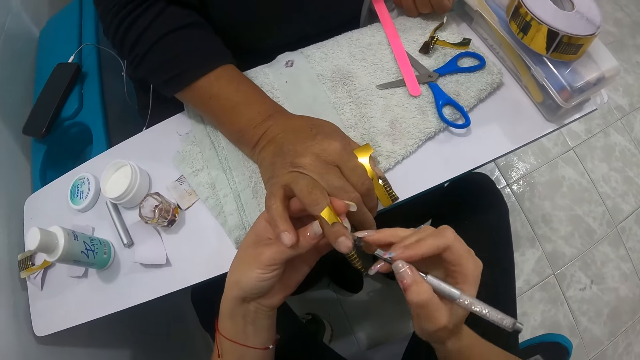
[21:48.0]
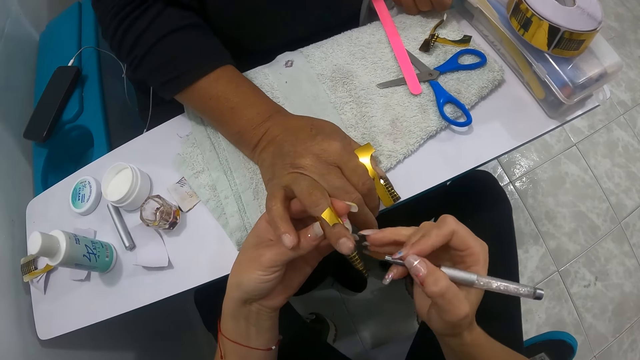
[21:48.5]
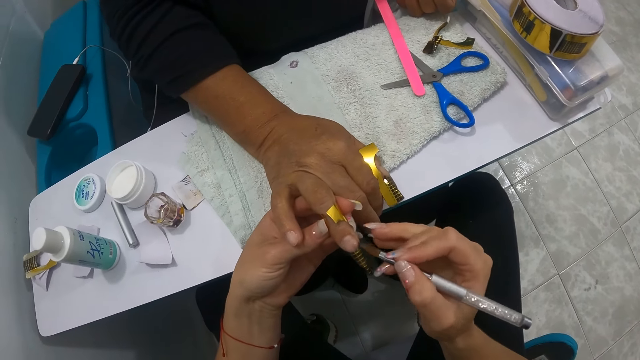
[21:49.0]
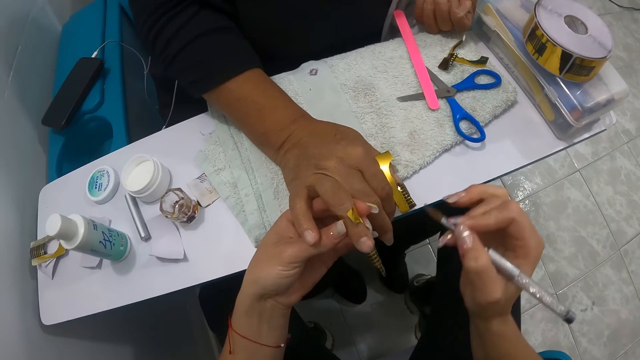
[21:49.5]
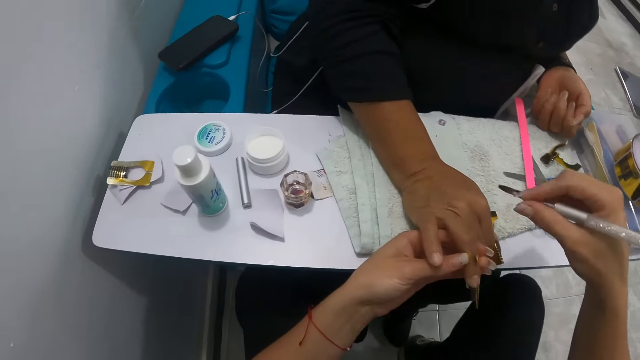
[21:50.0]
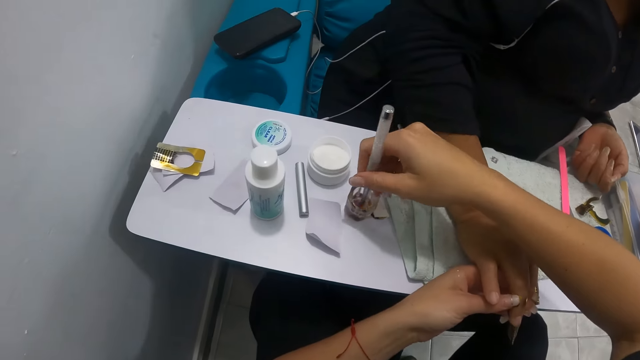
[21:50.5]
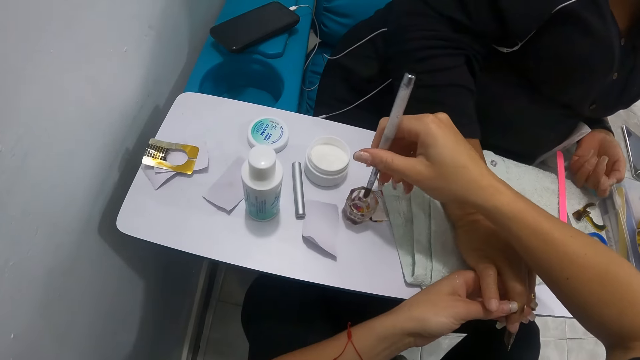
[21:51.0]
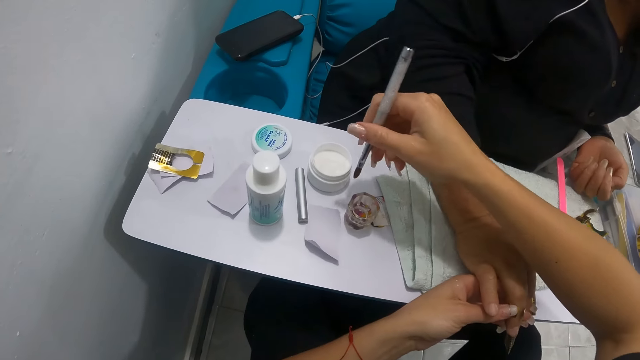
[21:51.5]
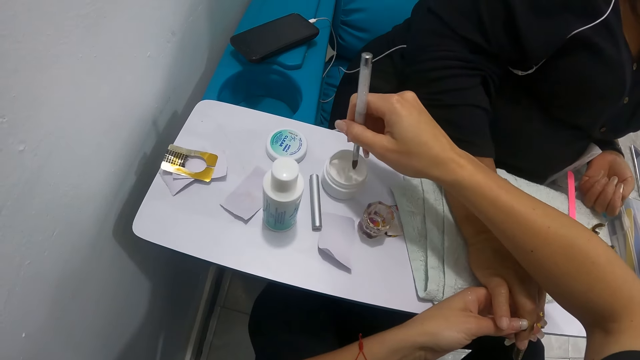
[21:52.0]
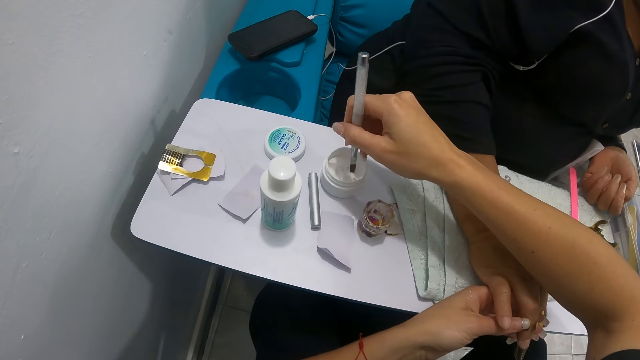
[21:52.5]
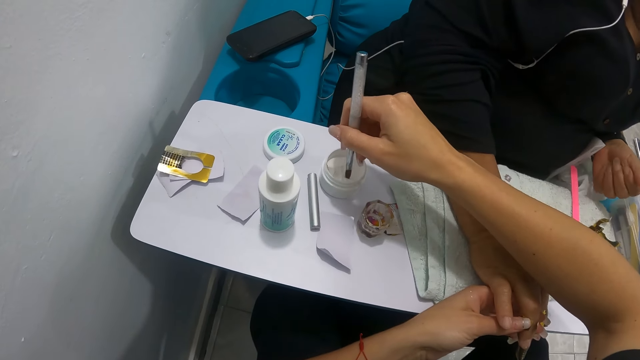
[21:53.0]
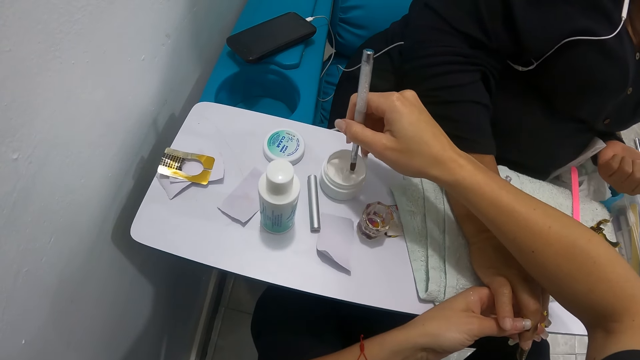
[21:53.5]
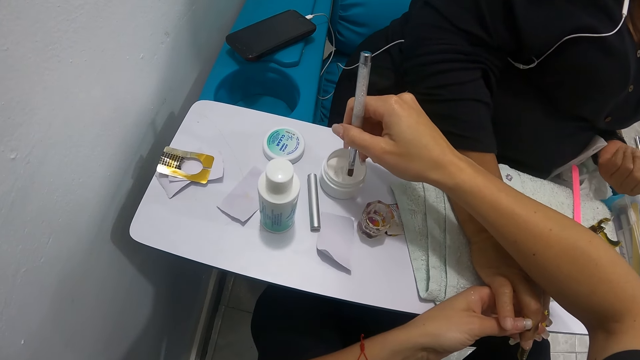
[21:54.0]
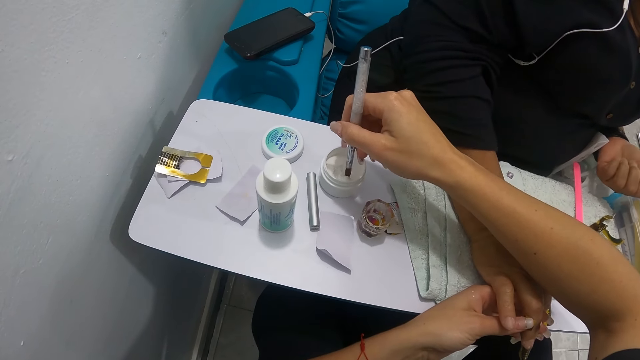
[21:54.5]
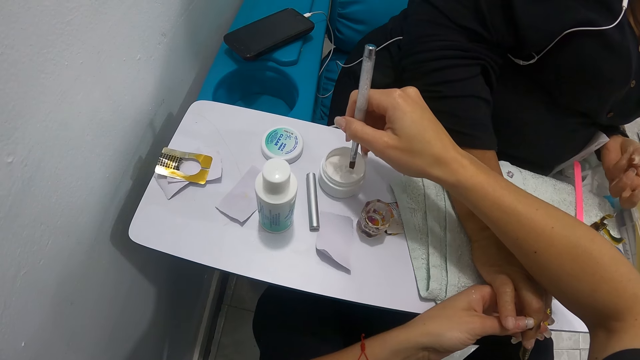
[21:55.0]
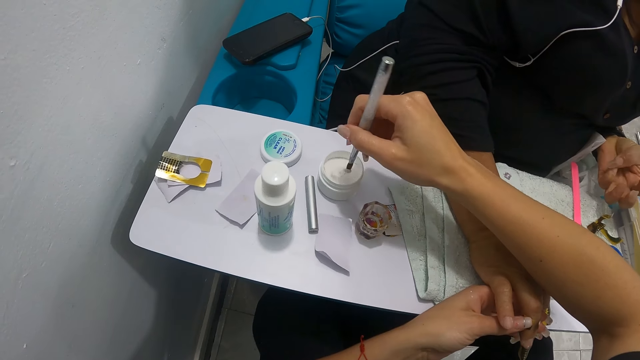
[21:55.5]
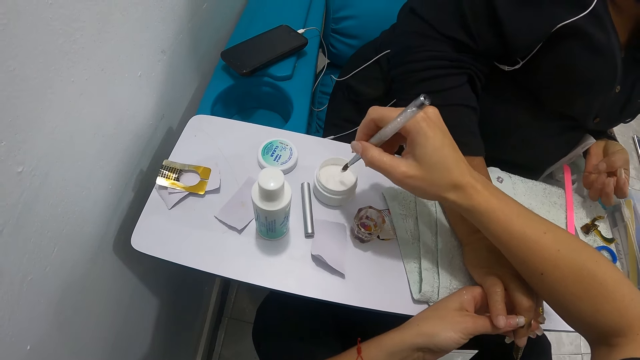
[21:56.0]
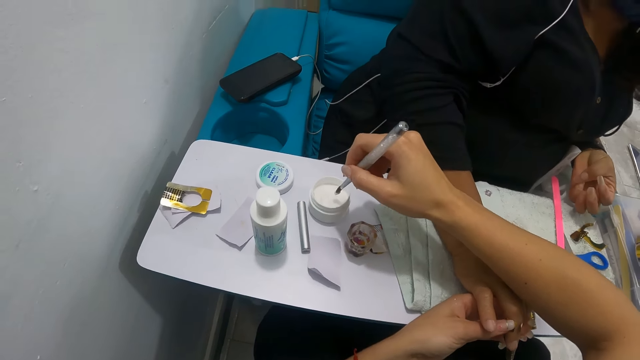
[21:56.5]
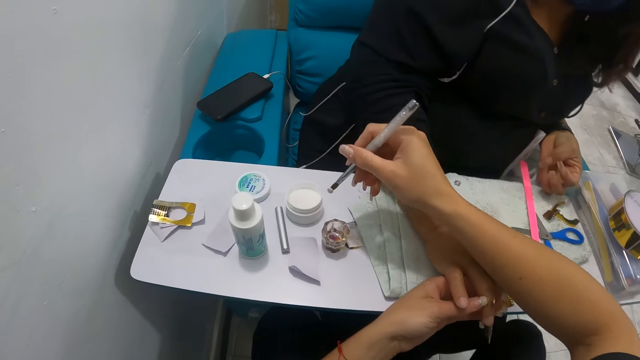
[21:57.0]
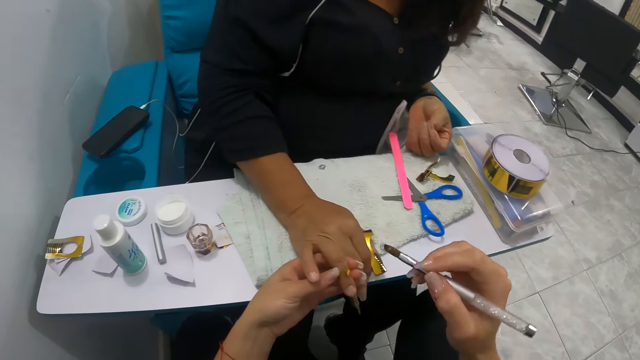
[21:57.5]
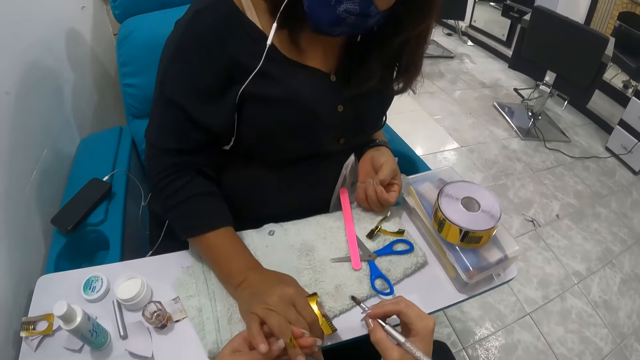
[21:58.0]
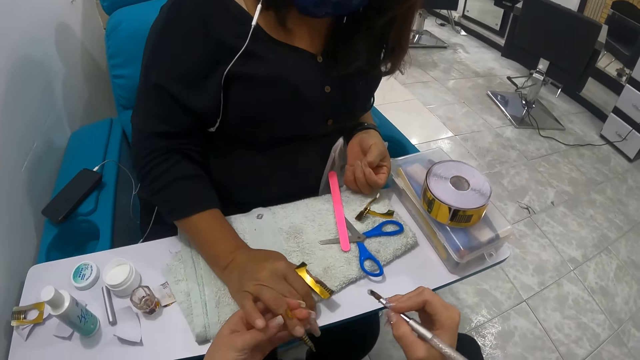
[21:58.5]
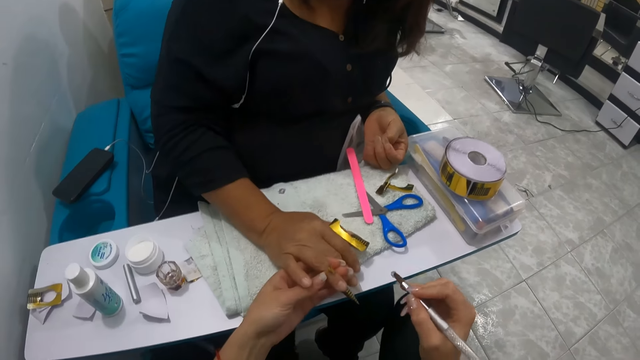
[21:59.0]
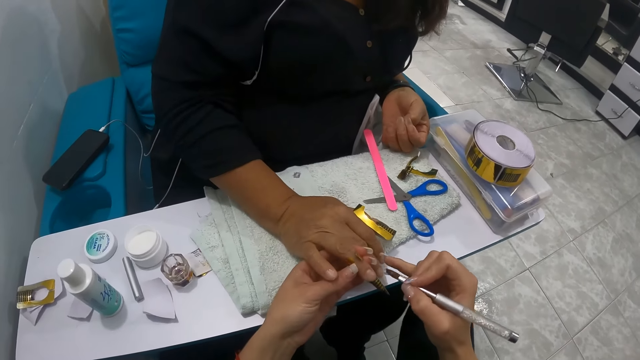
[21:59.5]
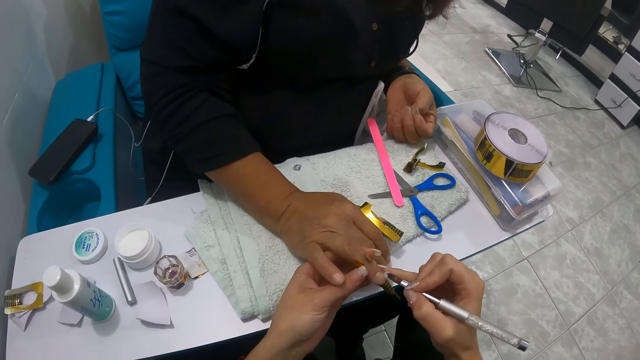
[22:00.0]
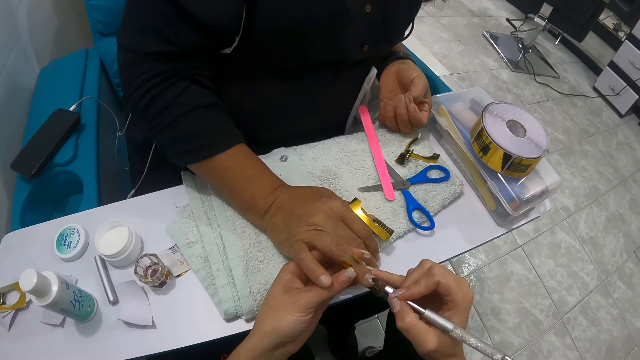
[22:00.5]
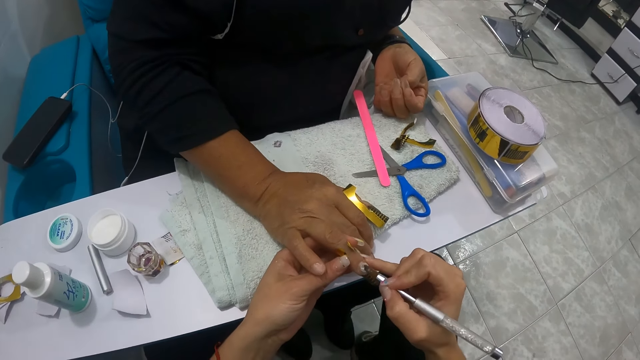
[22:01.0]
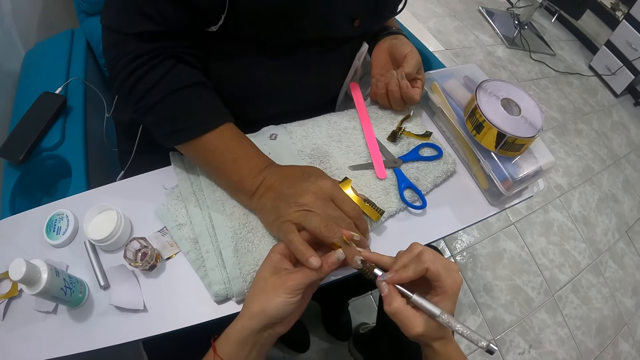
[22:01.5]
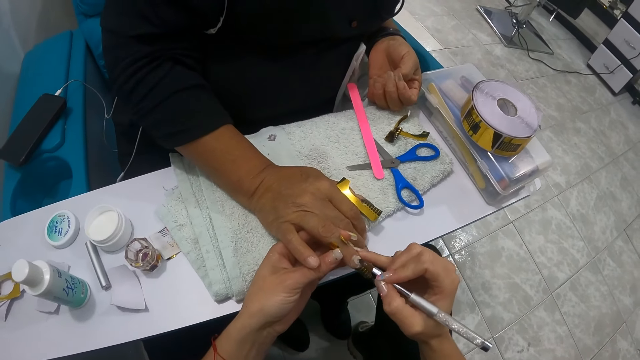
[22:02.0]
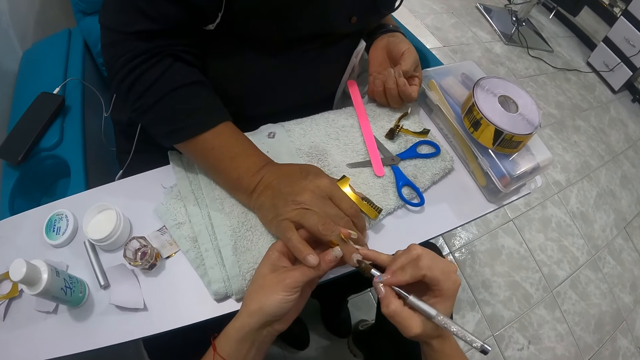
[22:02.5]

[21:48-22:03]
The camera wearer wipes the nail brush in her right hand on the towel on the table. She dips the nail brush in her right hand inside the thinner on the table. She dips the nail brush in her right hand inside the nail polish on the table. She shakes the brush. She rubs the brush on the towel. She paints the right ring fingernail of the woman with the nail brush in her right hand.

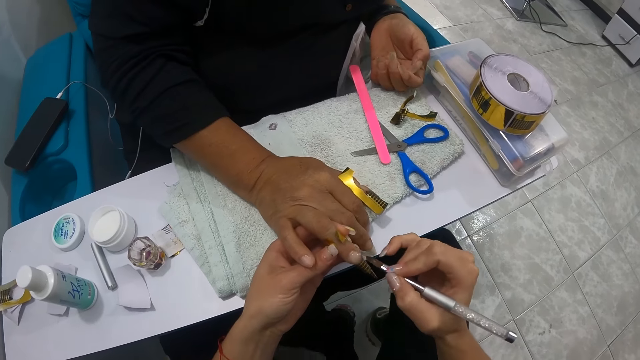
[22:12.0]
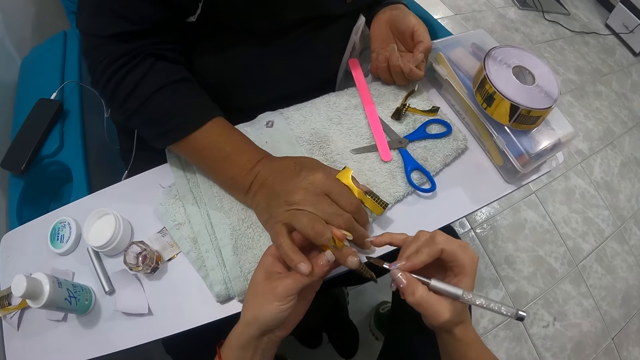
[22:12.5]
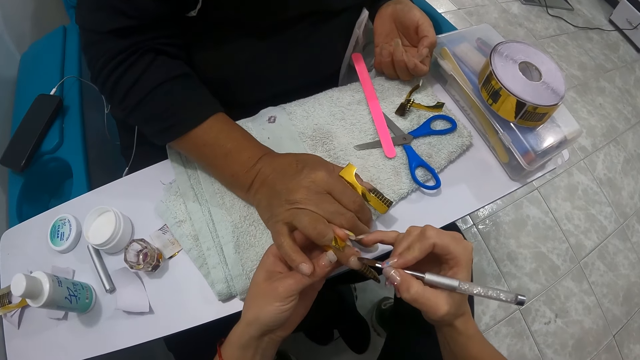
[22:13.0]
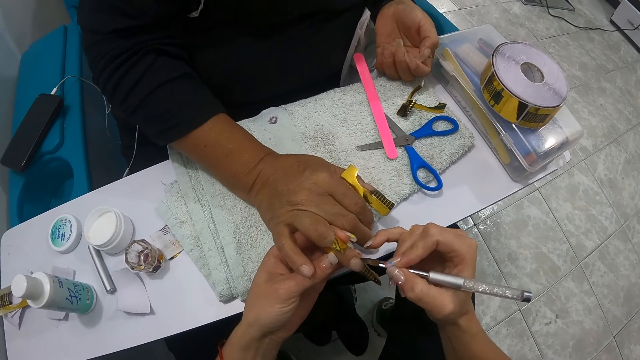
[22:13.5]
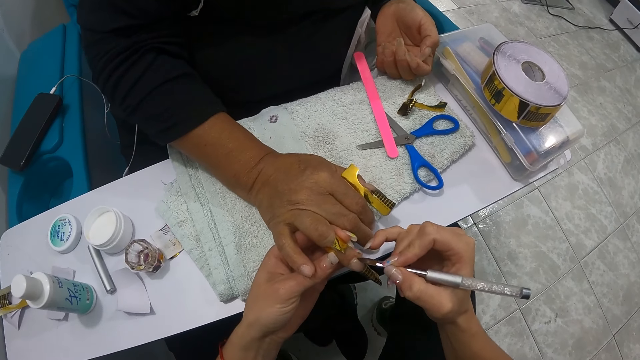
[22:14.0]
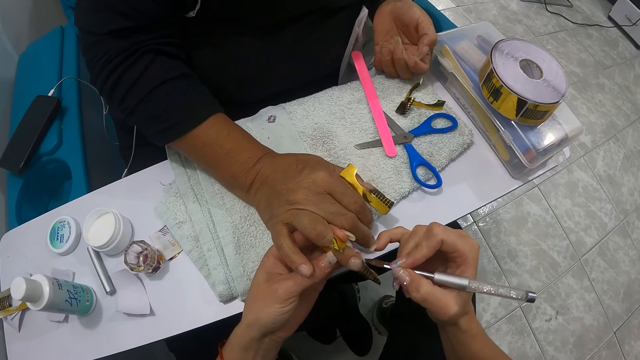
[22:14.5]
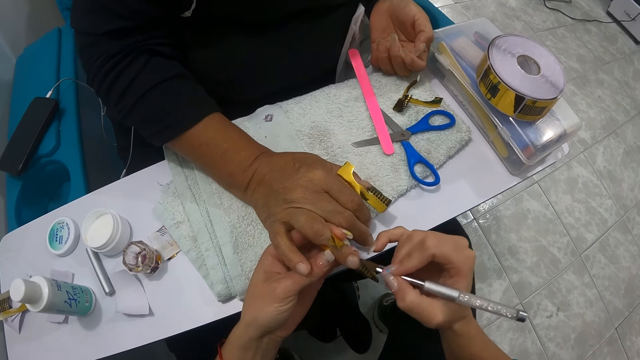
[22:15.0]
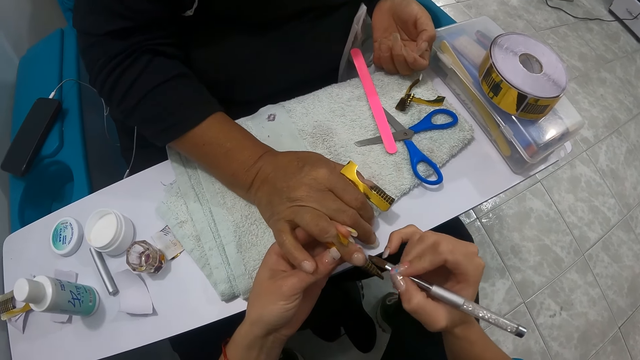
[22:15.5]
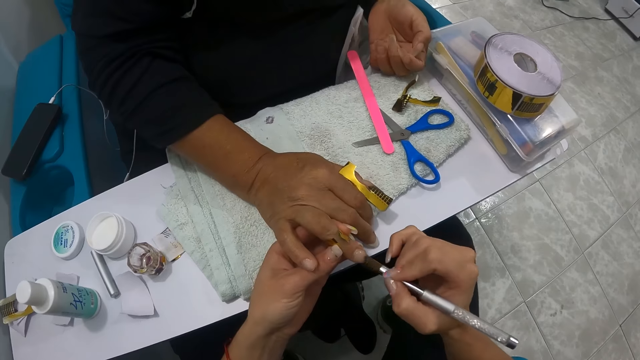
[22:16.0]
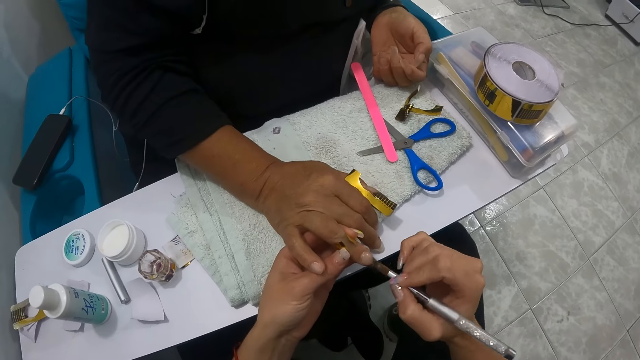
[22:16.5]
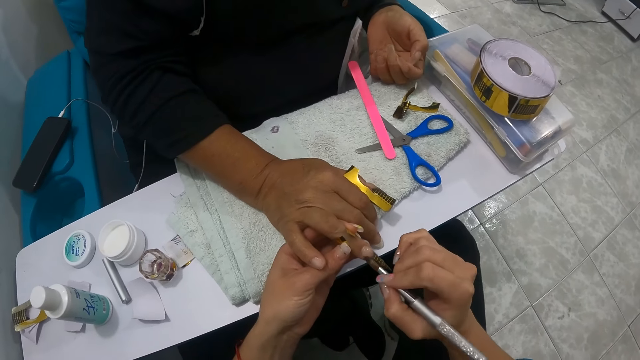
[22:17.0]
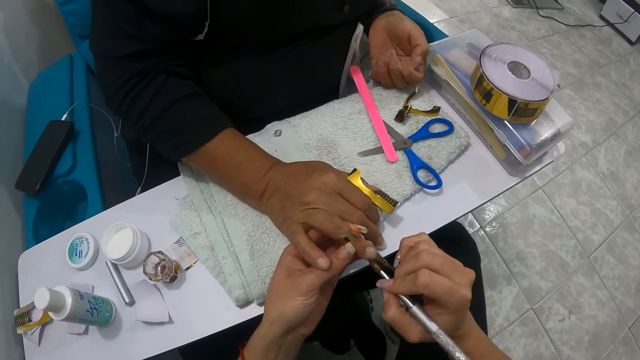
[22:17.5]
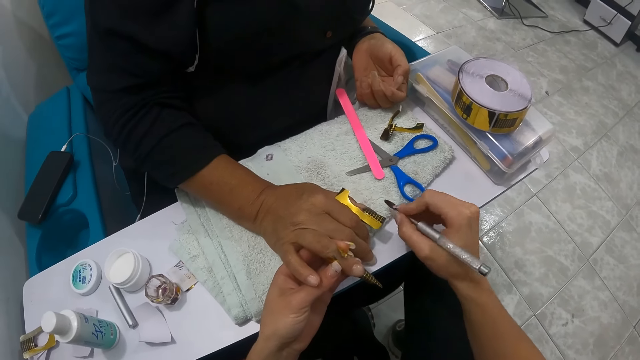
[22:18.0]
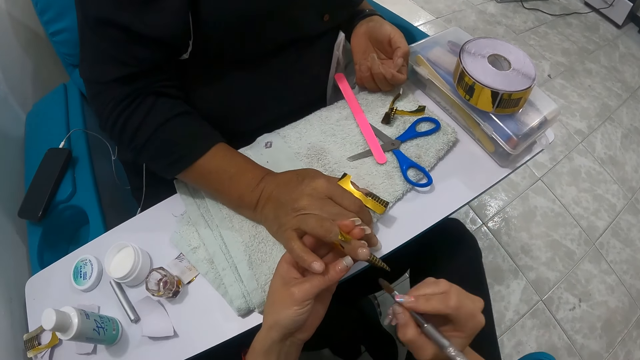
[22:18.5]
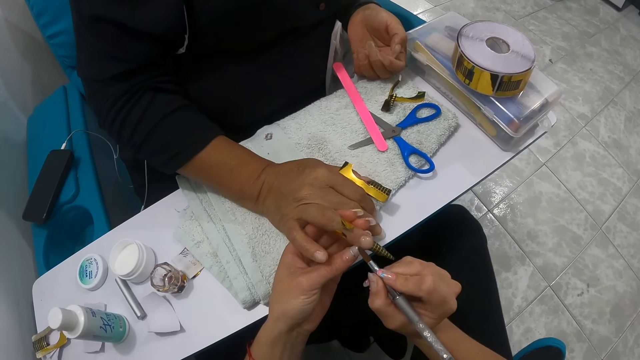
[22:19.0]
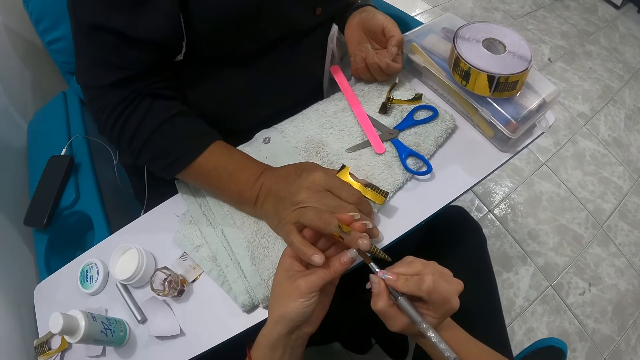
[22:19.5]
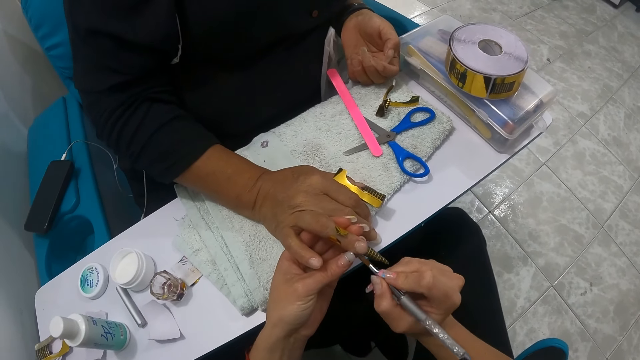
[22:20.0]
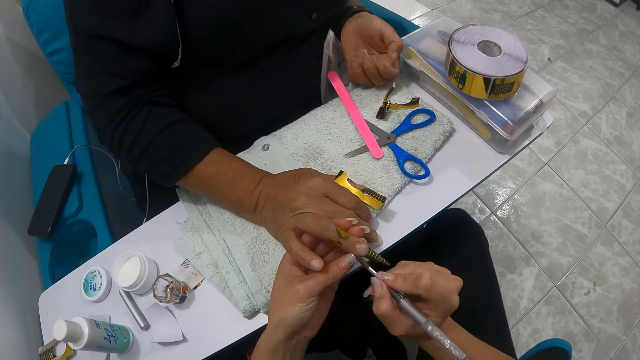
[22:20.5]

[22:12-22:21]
The camera wearer wipes the nail brush in her right hand on the towel on the table. She paints the right ring fingernail of the woman with the nail brush in her right hand.
